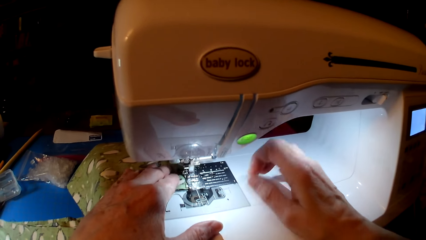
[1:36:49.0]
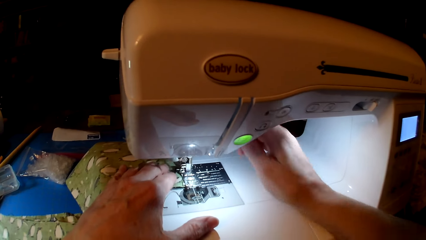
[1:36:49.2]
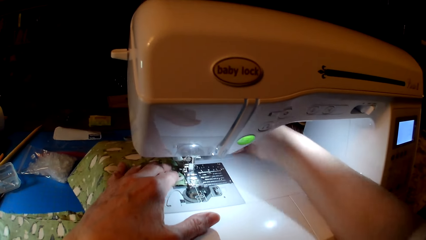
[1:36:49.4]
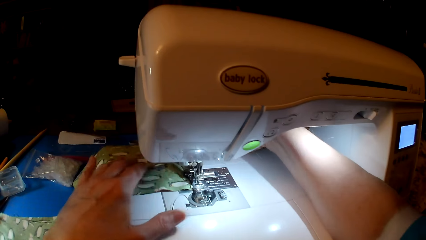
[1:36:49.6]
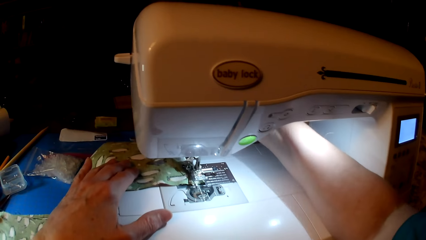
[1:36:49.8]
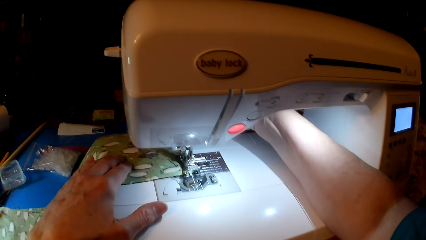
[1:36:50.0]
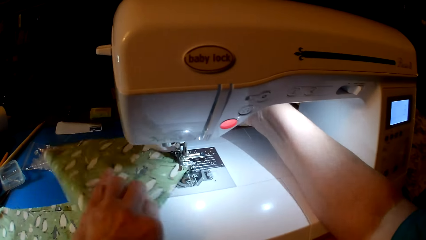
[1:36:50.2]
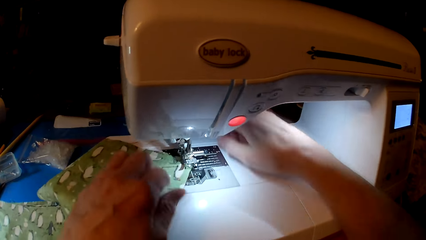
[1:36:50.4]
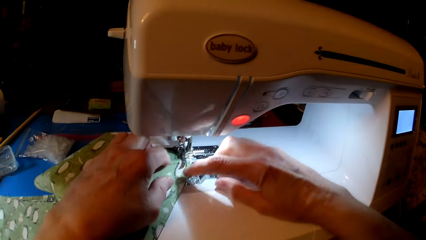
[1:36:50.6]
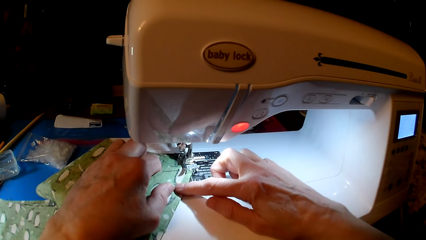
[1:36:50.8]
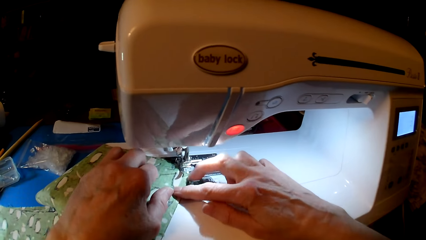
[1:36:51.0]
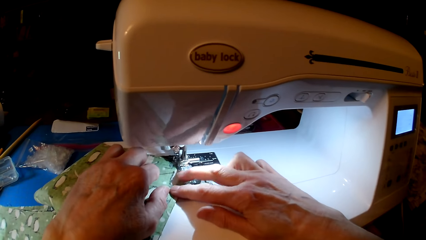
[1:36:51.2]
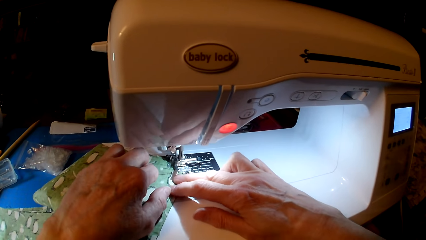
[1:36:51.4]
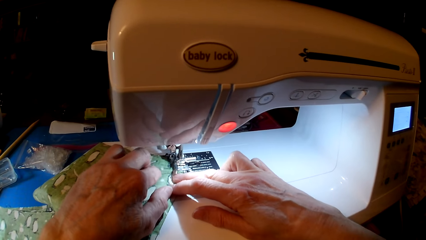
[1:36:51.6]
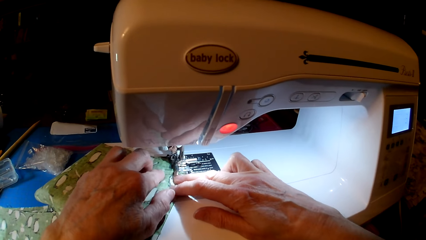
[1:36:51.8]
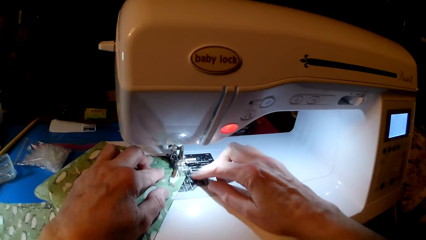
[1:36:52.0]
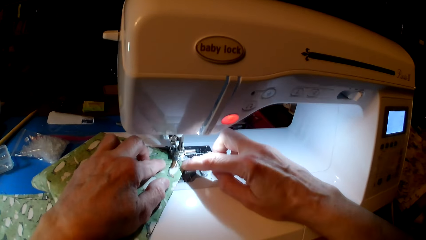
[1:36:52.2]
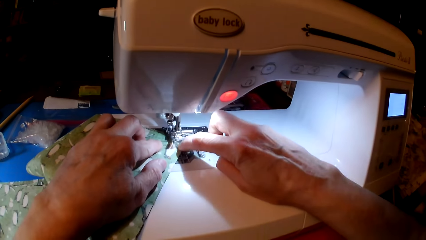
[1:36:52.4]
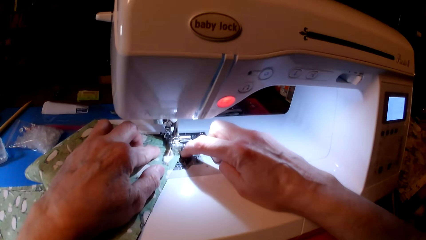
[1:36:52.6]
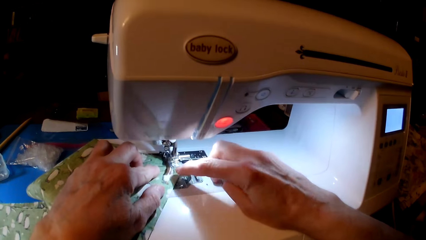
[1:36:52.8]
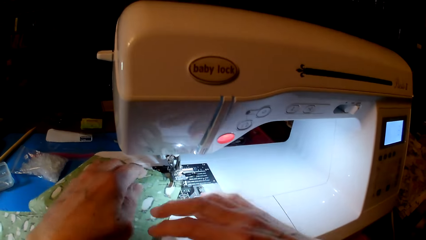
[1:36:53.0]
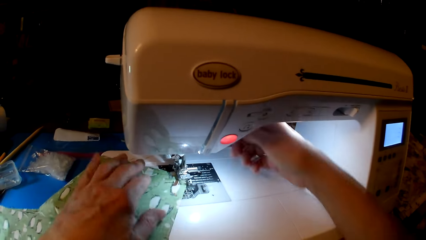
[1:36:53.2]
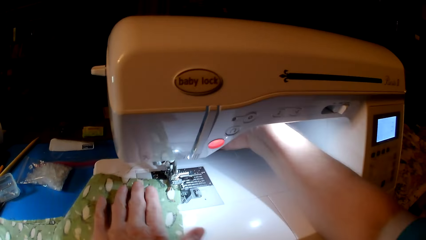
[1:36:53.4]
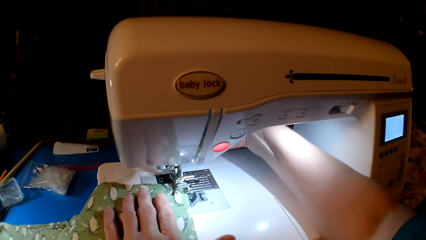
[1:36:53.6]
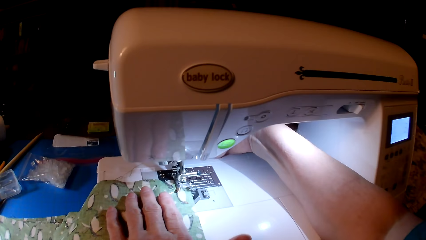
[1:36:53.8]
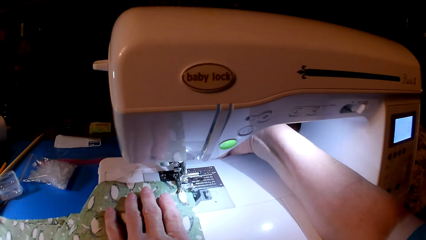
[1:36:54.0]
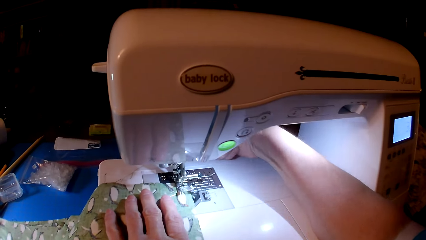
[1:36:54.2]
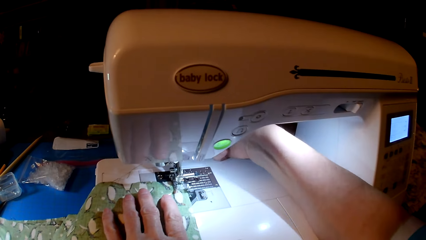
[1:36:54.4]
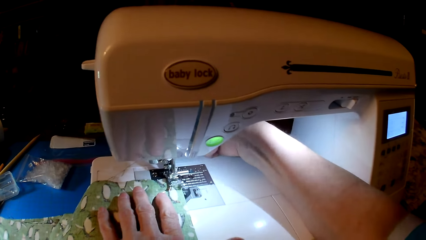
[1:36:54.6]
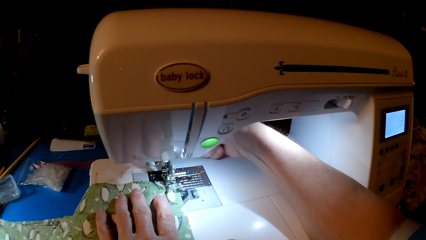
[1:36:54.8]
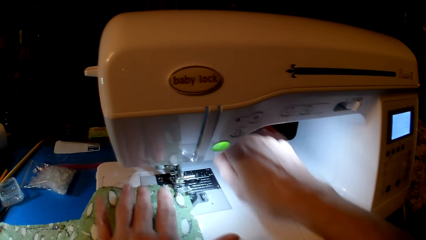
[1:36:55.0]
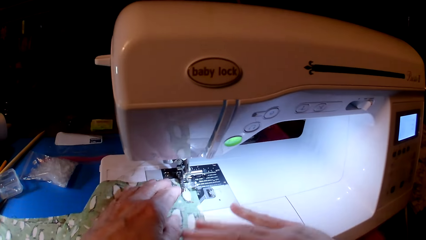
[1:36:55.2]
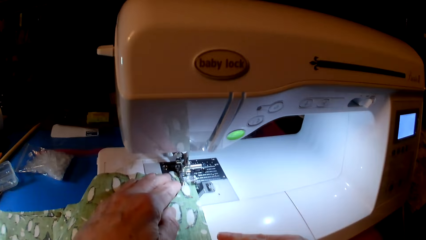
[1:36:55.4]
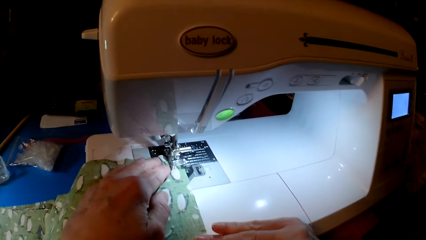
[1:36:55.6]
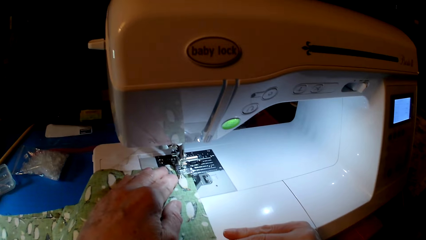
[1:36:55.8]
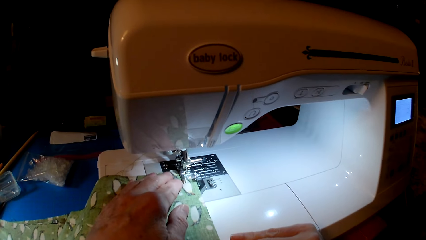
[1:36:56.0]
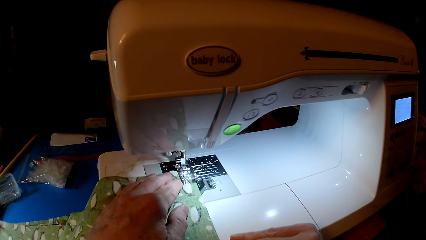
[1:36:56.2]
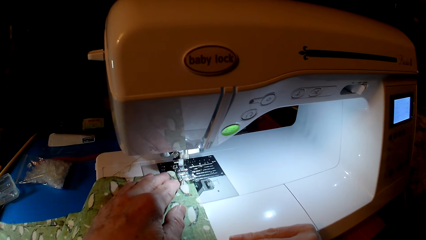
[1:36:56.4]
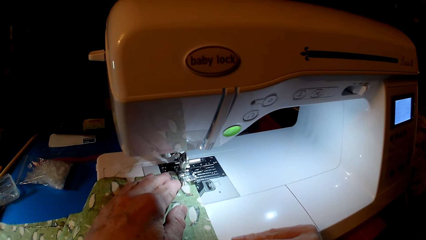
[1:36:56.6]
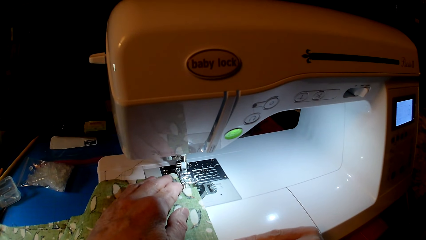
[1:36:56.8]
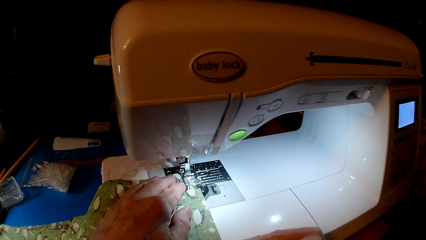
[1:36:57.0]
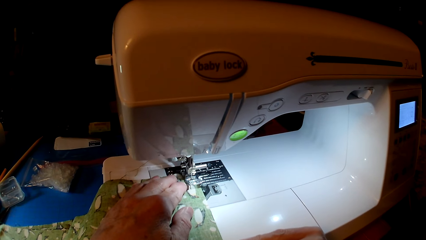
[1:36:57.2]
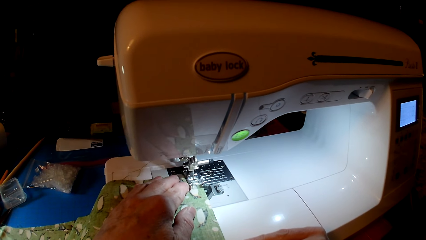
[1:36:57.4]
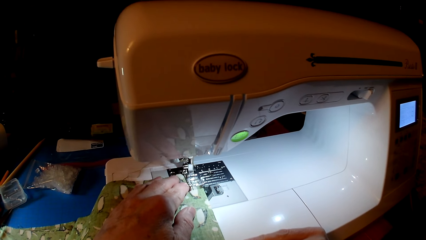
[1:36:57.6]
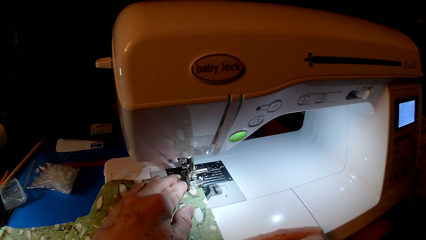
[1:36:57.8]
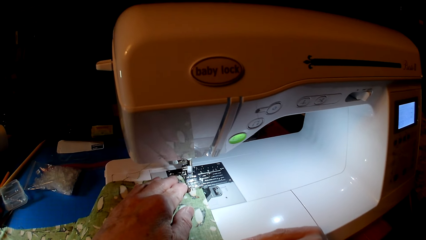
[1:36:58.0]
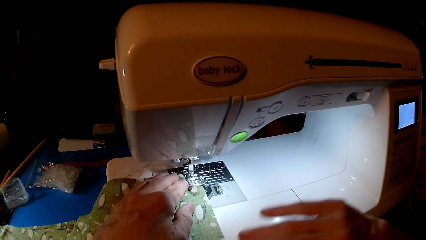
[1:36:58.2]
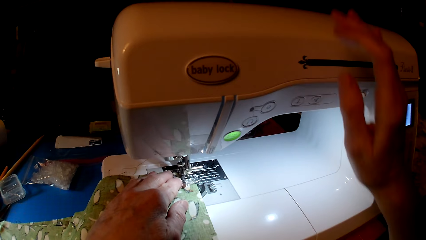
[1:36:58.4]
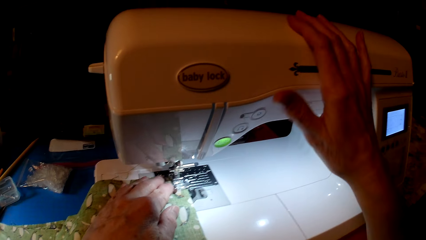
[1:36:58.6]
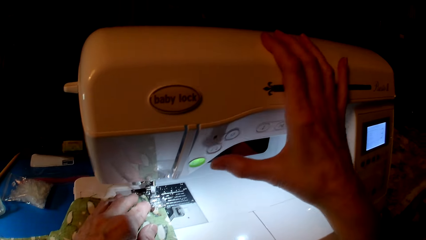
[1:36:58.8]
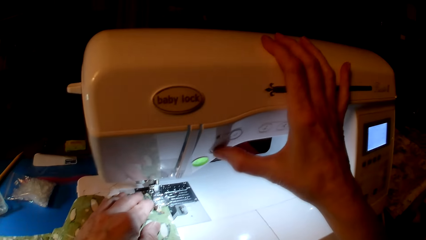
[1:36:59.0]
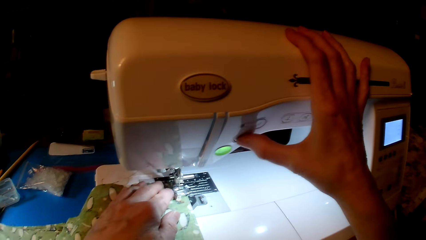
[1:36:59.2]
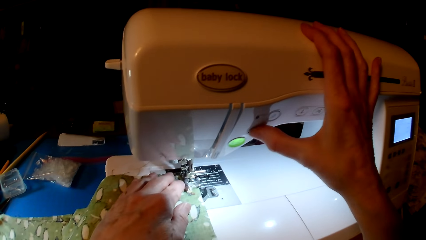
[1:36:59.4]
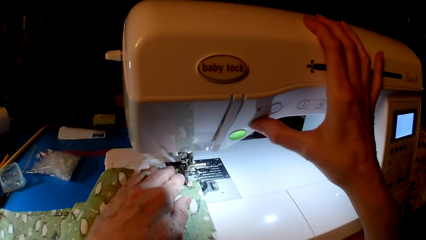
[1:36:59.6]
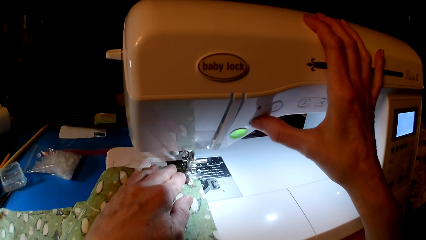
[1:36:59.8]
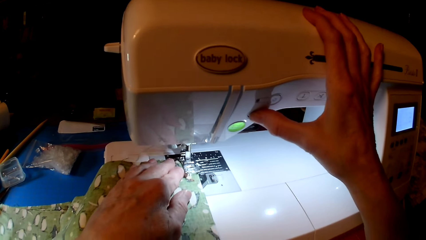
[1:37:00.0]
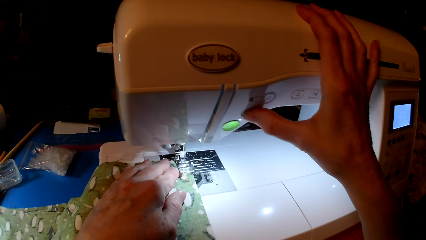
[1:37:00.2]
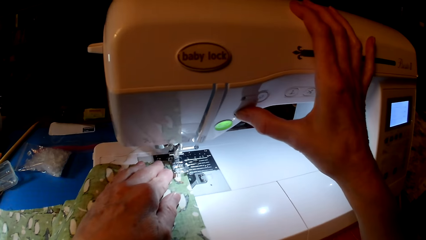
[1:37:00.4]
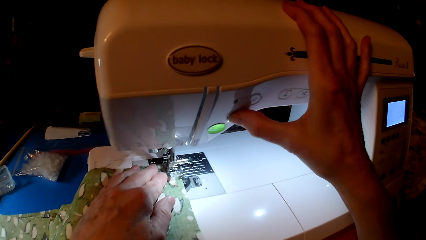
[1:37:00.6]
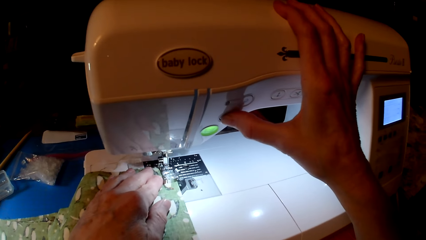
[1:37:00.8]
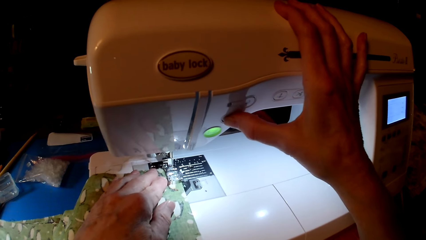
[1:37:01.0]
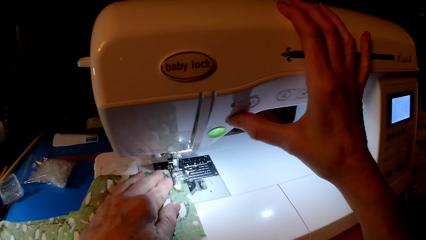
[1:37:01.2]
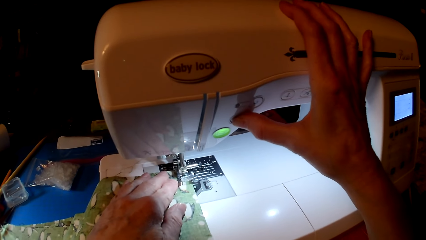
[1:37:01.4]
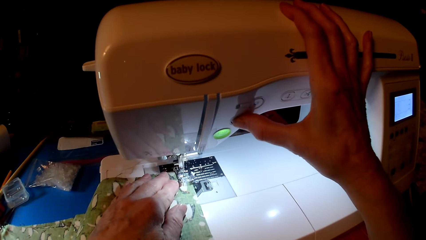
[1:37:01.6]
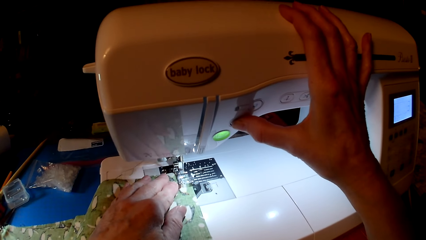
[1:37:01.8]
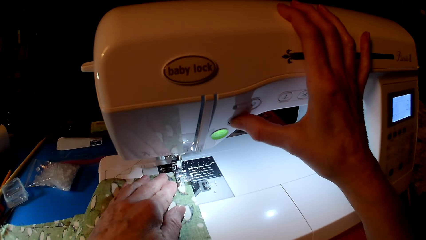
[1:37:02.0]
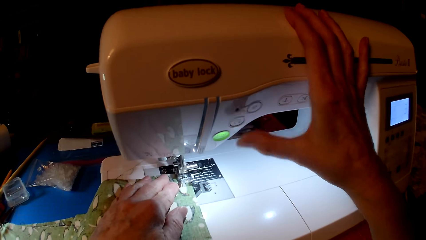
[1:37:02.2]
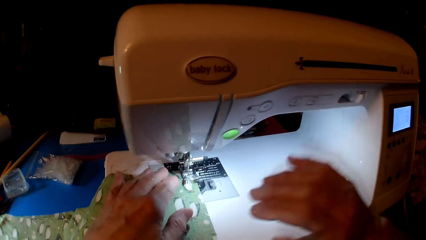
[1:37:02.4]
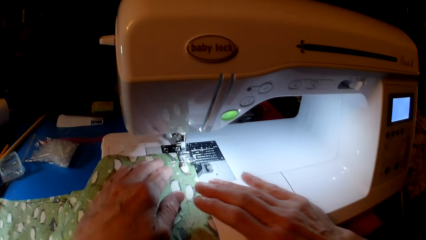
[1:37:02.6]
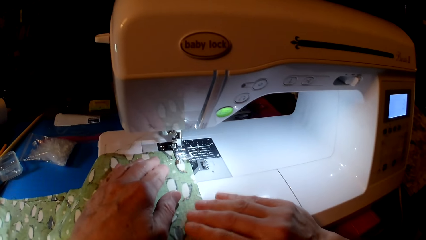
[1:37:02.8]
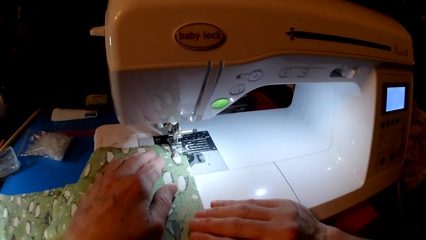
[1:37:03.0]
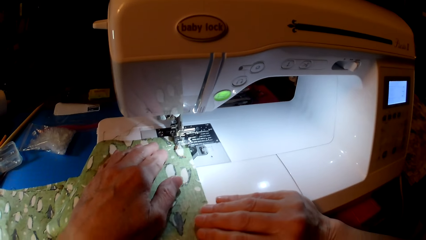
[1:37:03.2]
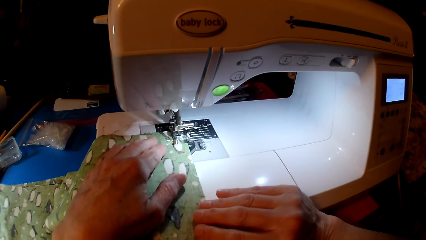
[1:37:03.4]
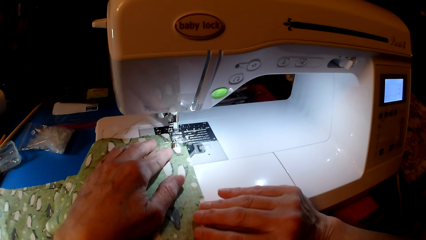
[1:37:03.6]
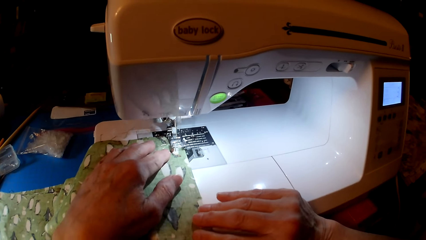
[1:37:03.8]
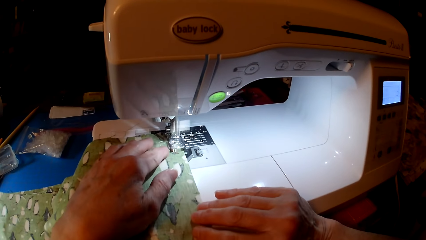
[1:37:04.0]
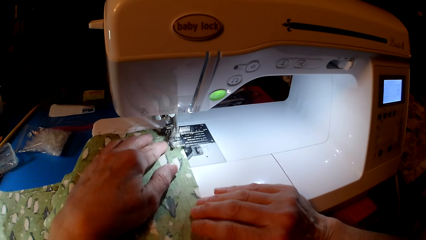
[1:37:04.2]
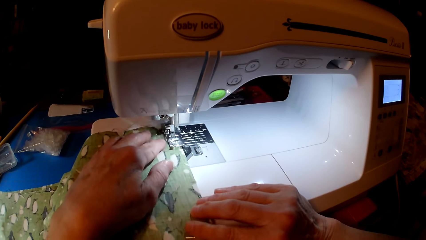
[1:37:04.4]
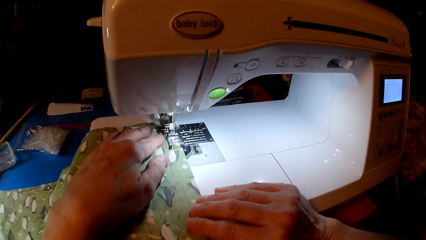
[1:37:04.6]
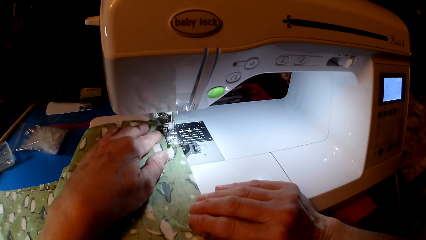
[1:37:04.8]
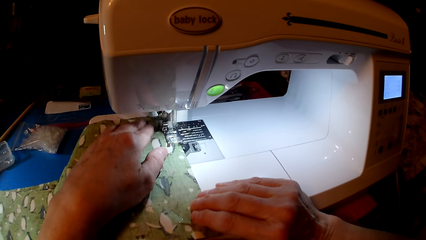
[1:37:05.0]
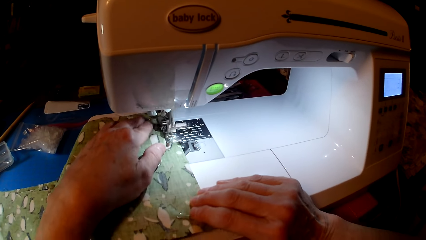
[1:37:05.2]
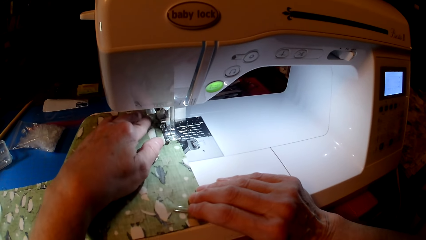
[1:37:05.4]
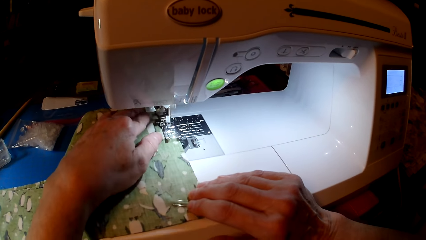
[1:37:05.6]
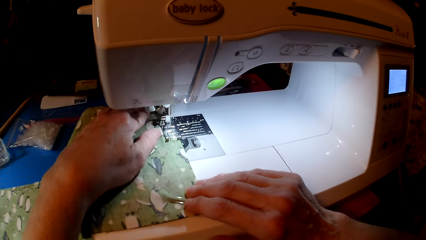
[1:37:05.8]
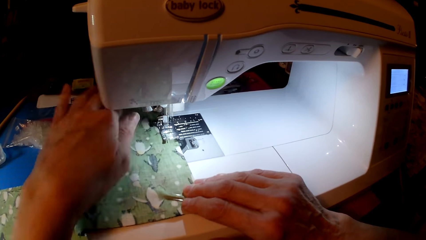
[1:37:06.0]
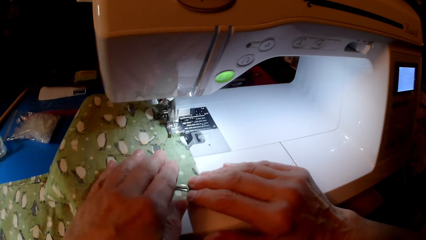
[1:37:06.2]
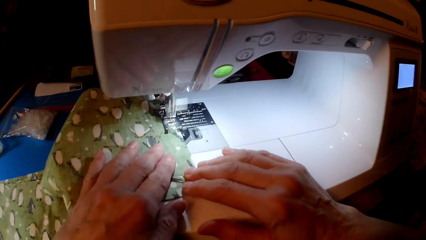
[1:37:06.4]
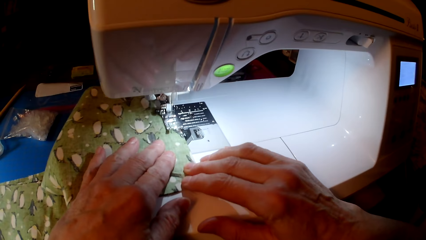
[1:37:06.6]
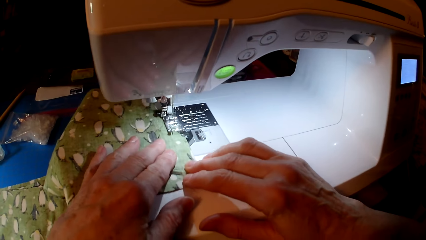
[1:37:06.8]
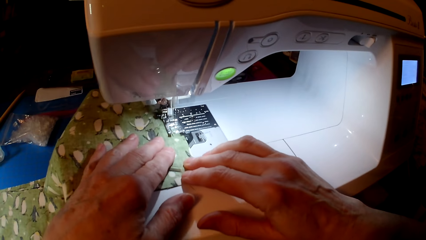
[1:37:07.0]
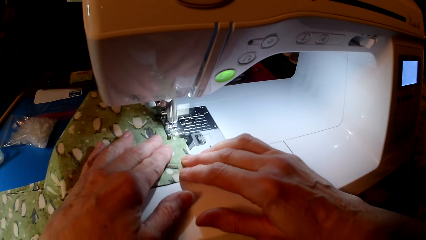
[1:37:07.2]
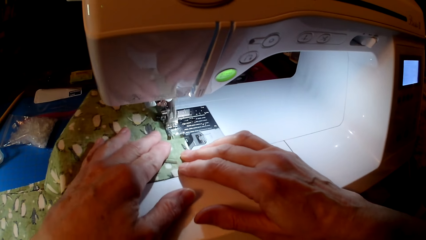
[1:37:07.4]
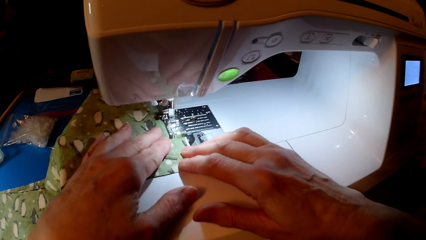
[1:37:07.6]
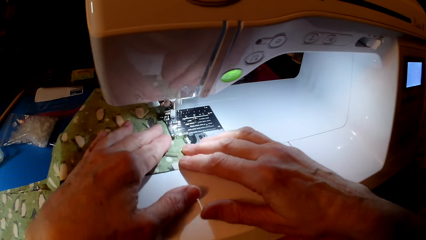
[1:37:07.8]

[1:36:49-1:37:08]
The camera wearer touches the sewing machine. They turn the cloth. They touch the sewing machine. They sew the clothes. They press the sewing machine. They hold the clothes. They sew the cloth.
